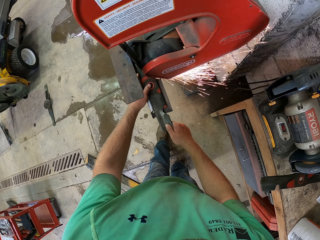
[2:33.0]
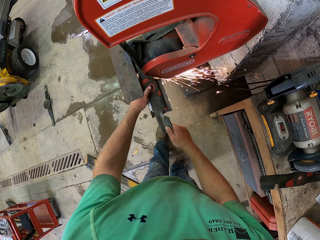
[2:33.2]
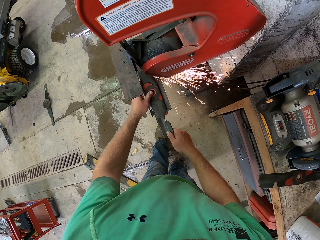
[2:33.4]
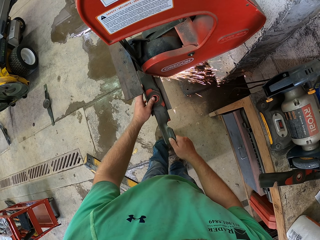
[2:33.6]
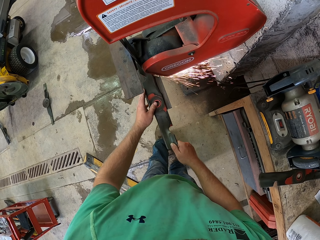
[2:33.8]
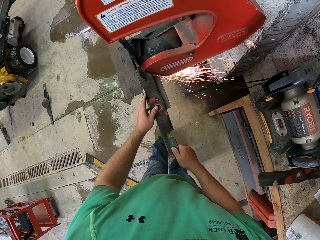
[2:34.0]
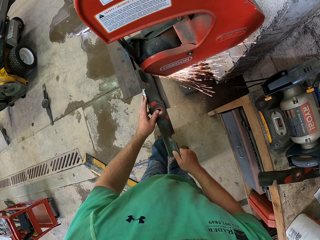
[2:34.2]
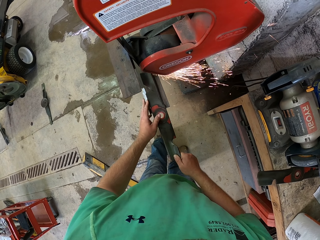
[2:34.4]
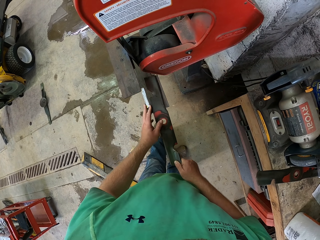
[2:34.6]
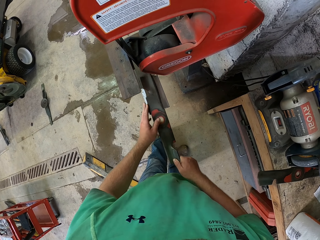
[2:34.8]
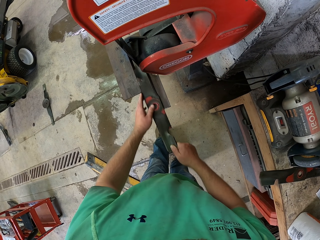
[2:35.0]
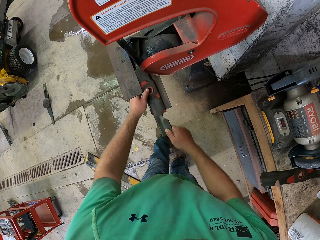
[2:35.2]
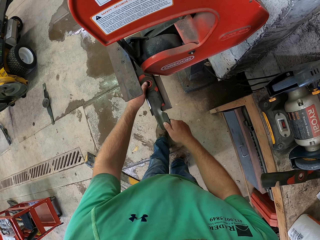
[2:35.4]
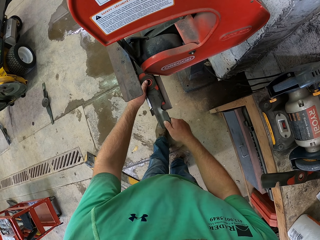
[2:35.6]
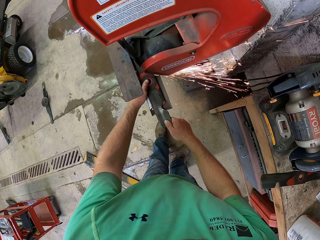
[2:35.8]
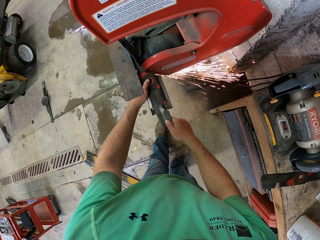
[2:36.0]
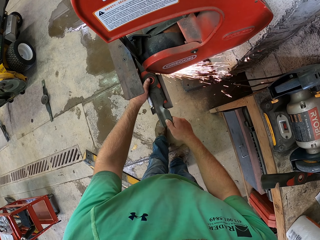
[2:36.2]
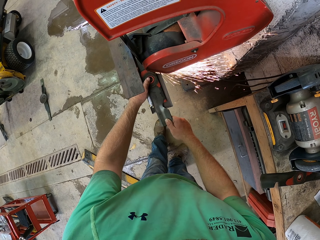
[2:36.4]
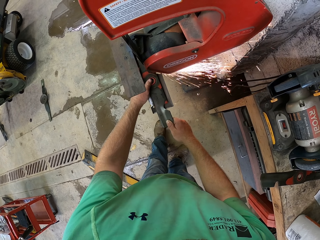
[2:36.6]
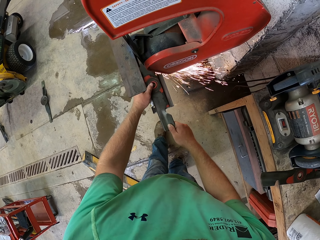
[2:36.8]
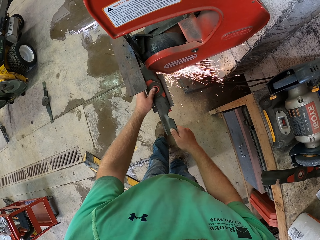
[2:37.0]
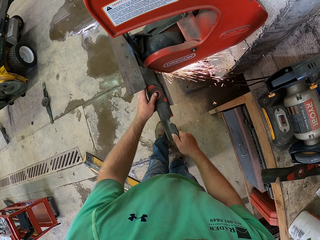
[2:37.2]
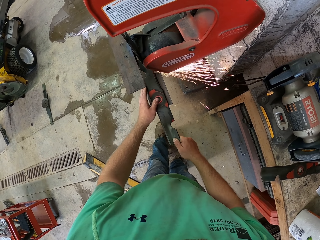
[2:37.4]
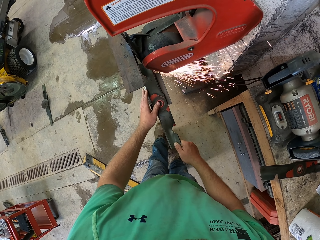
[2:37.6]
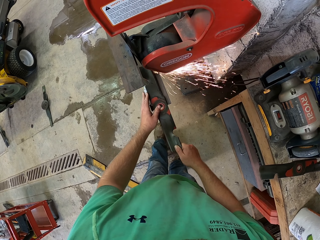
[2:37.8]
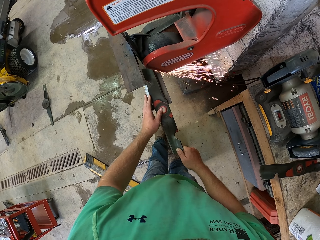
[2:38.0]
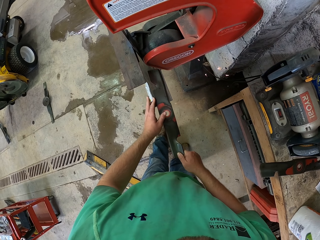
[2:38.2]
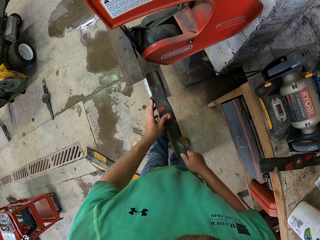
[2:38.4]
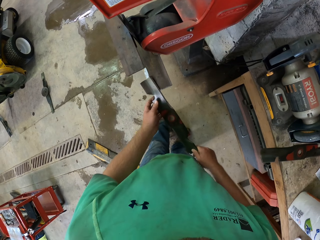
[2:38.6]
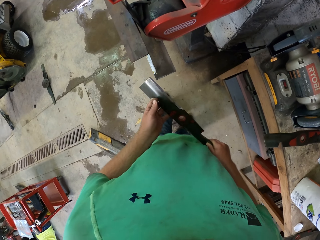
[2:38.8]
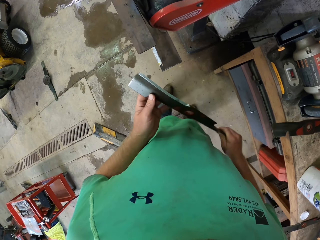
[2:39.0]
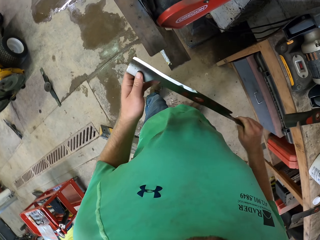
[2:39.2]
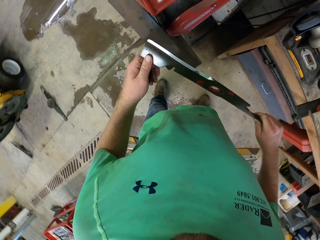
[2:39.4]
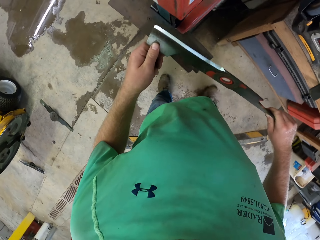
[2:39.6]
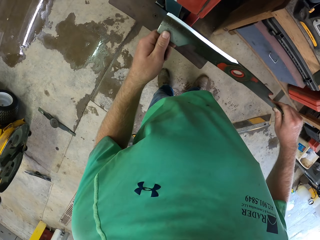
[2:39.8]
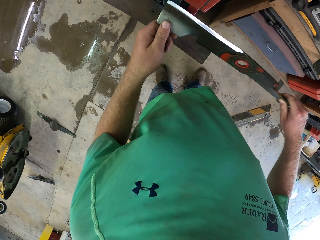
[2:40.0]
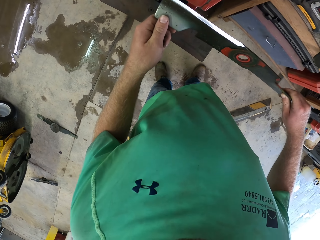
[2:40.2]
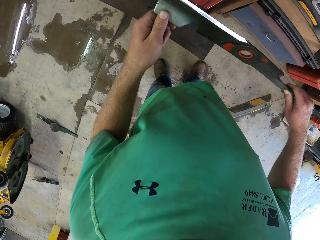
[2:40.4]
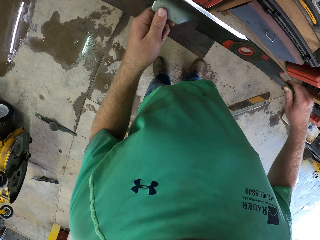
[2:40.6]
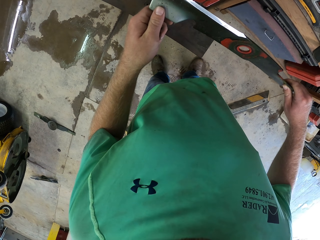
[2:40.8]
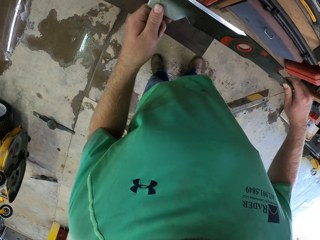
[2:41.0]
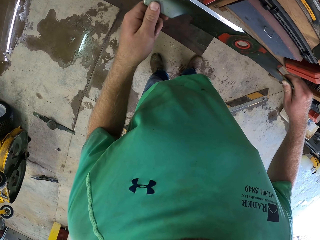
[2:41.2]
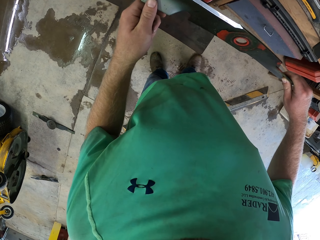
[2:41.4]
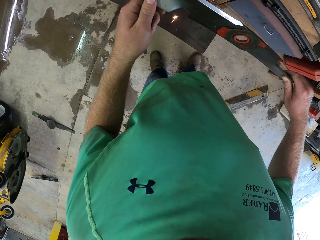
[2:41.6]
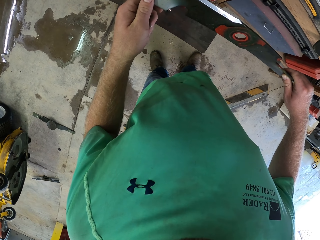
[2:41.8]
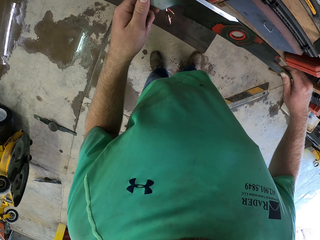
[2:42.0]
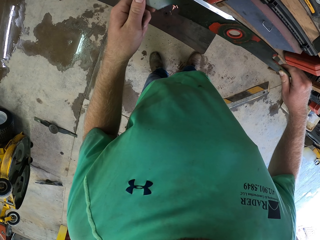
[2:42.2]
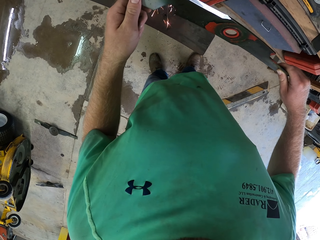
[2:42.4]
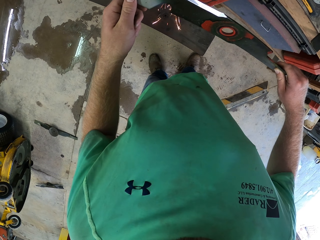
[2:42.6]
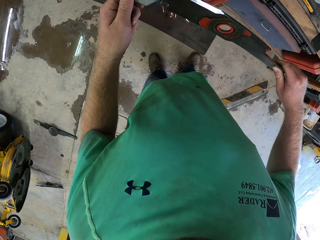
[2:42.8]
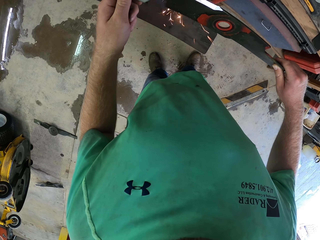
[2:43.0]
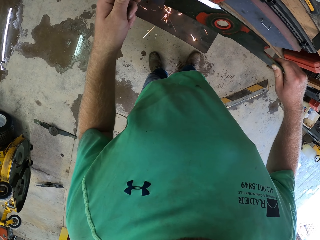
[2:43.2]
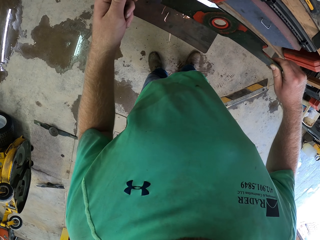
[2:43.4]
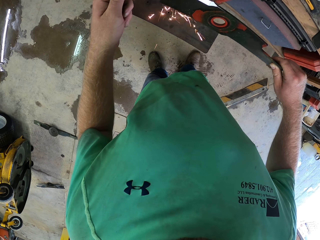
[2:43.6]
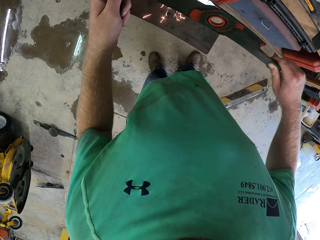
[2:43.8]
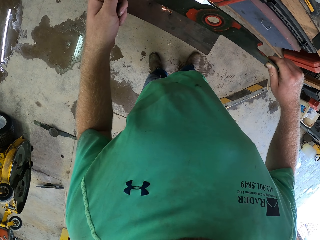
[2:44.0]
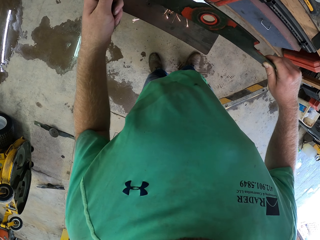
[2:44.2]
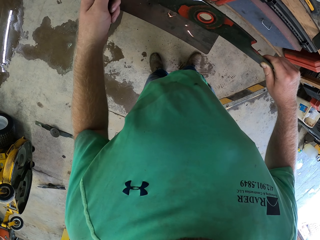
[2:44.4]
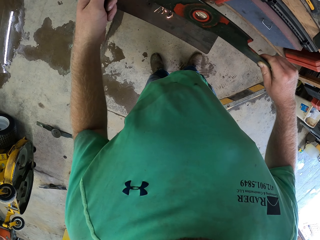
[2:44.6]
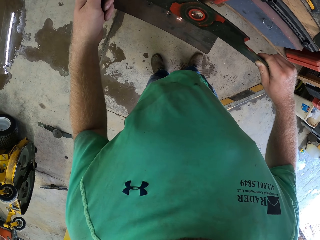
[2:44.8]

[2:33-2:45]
The camera wearer places something in the machine. He sharpens something with the machine. He holds the blade with both hands. He removes something from the machine. He places something in the machine. He sharpens the blade with the sharpening machine in his hands.

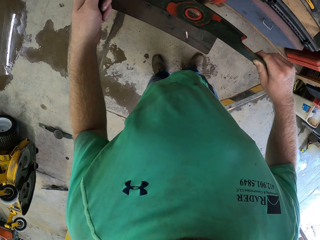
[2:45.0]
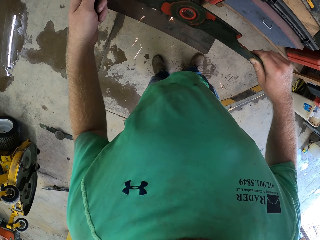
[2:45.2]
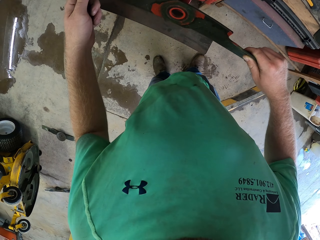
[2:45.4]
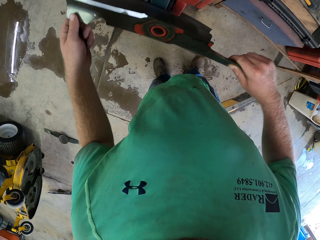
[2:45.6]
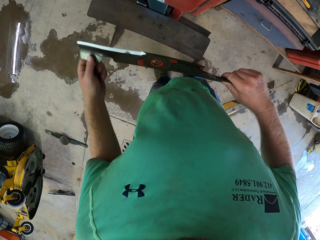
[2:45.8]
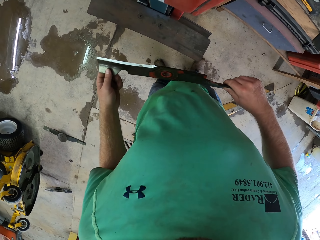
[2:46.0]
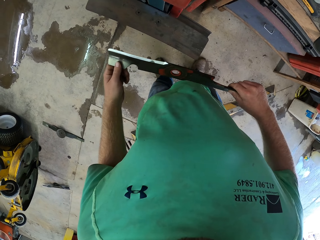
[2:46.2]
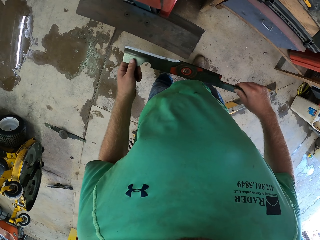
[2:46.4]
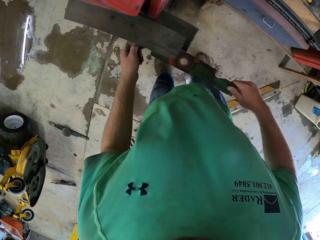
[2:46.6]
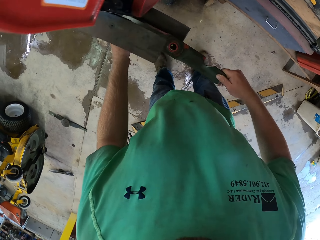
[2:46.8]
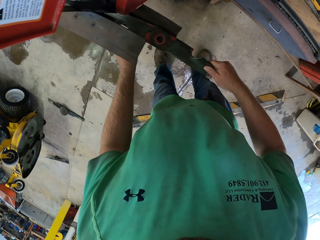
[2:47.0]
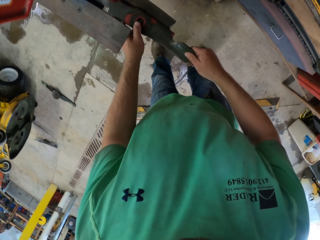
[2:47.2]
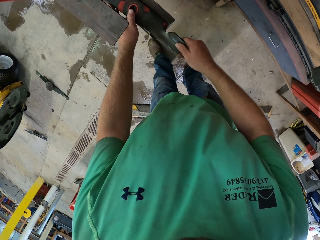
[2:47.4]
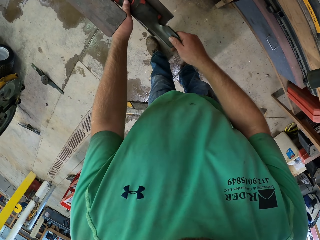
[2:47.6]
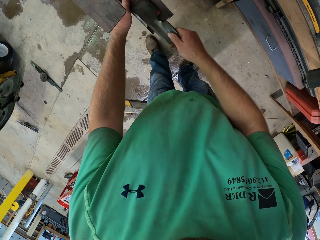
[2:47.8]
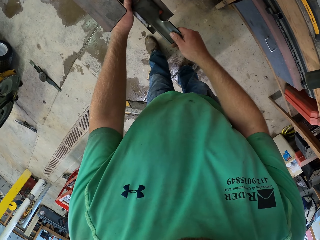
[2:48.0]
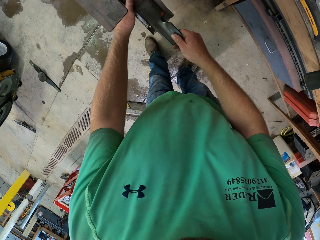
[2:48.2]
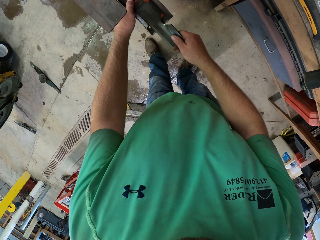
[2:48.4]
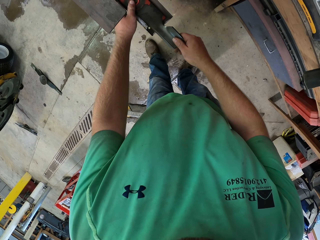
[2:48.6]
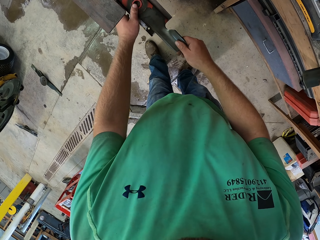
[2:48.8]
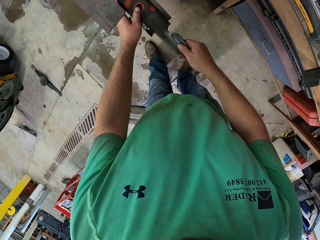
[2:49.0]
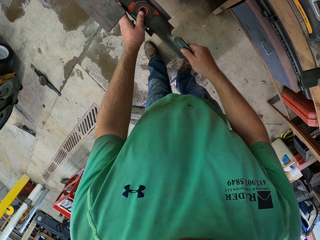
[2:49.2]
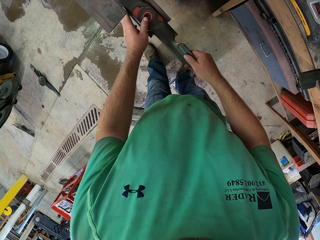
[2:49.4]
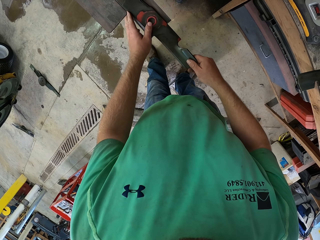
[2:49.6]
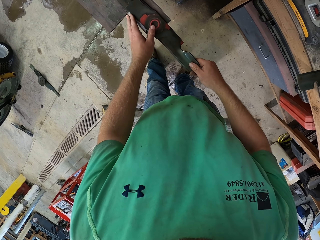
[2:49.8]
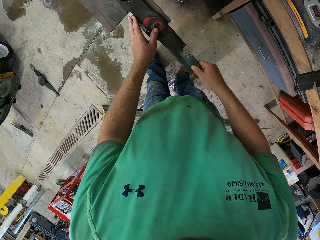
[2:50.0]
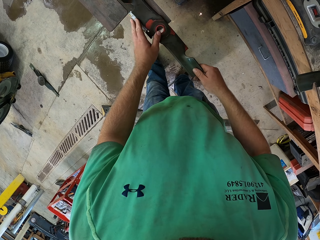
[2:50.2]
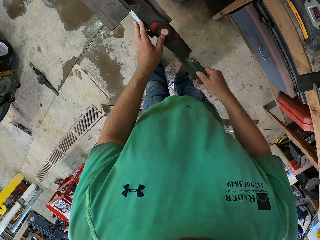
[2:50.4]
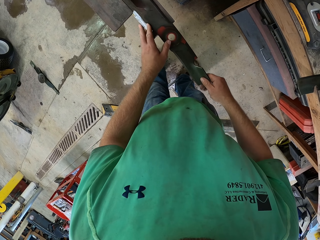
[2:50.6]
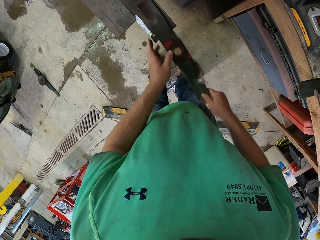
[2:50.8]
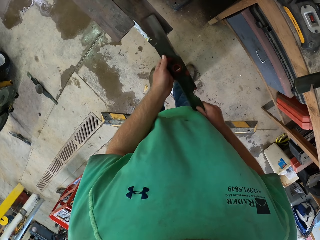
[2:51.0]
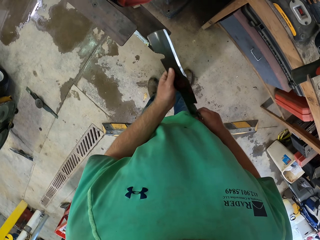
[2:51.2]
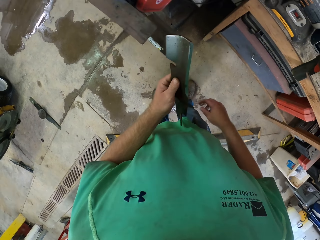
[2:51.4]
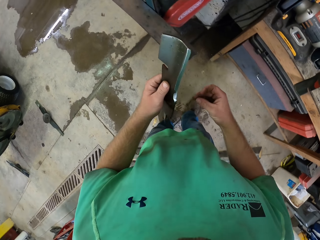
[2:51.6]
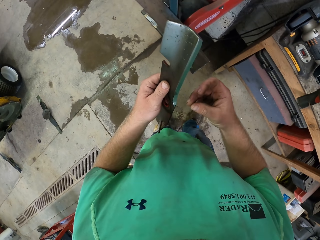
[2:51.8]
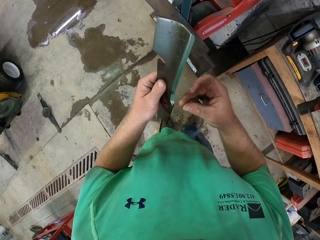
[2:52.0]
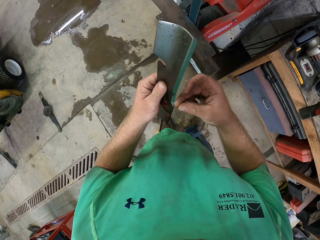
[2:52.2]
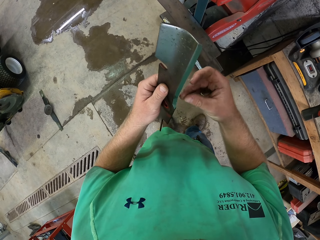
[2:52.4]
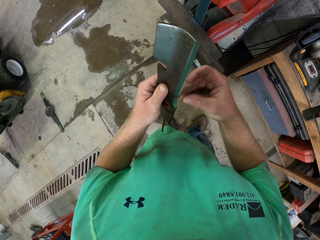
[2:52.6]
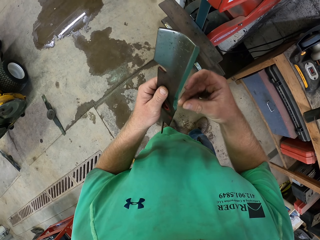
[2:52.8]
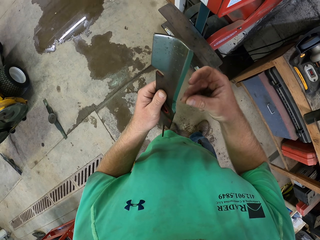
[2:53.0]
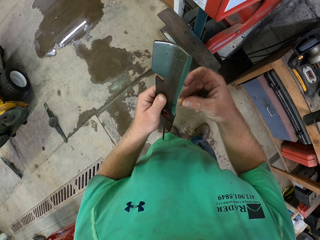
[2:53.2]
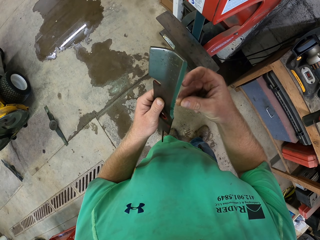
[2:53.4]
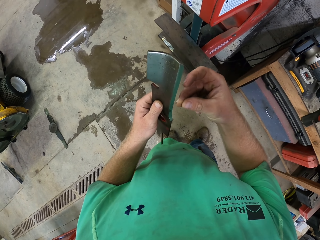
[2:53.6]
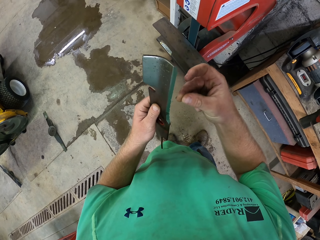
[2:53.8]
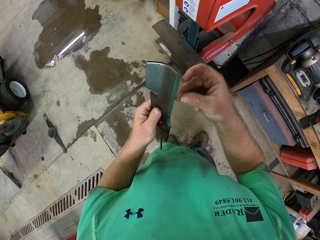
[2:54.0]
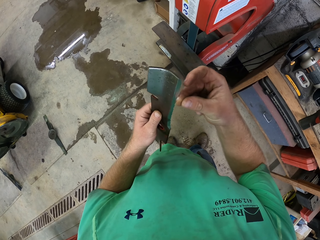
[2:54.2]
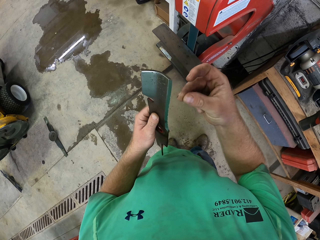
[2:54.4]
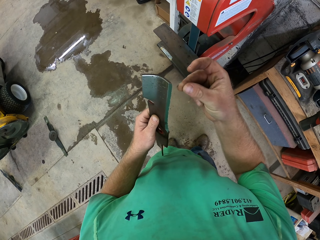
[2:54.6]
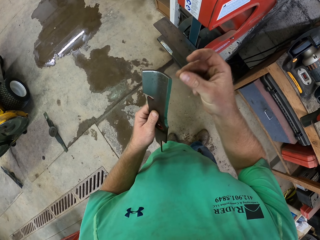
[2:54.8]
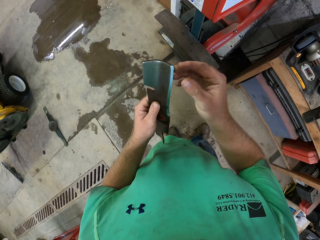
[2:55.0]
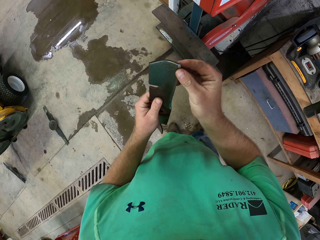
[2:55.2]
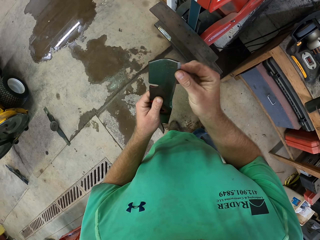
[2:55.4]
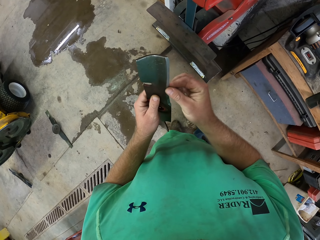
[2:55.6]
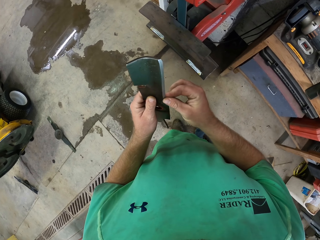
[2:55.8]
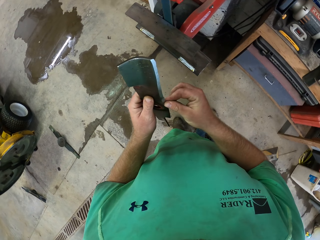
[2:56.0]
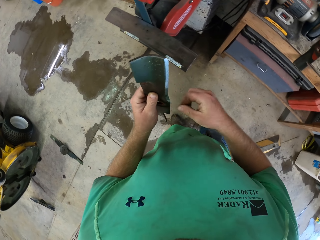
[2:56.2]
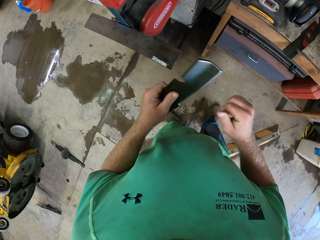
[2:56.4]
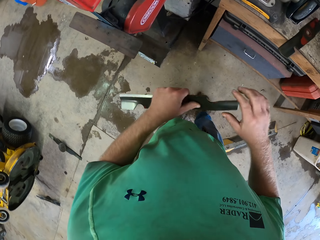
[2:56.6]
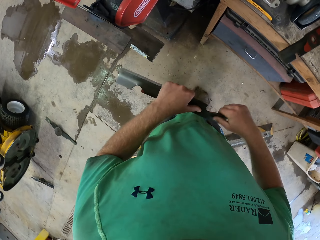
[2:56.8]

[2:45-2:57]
The camera wearer removes something from the machine. He places the blade in the tool tray with his hands. He sharpens the blade with the sharpening machine in his hands. He holds the blade with his left hand. He examines the edge of the blade with his right fingers.
